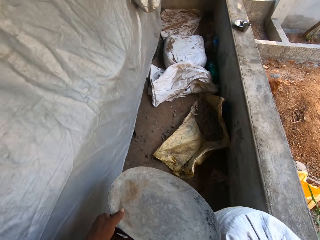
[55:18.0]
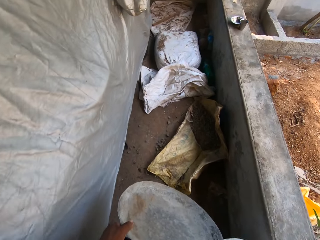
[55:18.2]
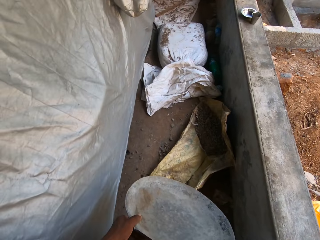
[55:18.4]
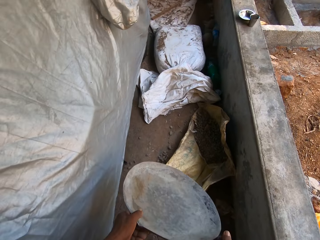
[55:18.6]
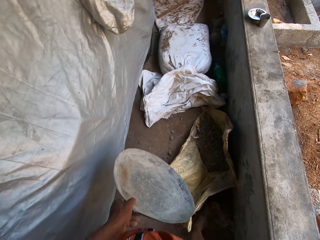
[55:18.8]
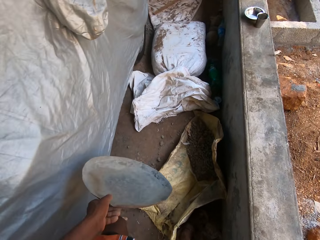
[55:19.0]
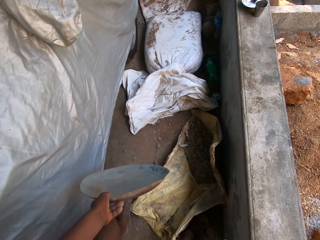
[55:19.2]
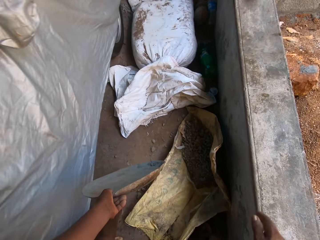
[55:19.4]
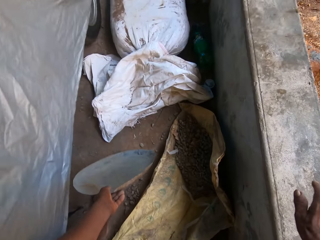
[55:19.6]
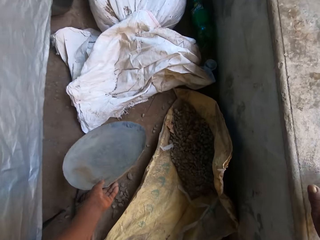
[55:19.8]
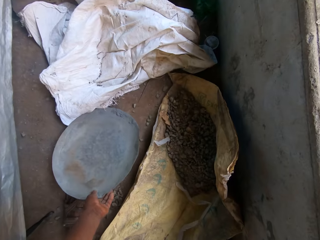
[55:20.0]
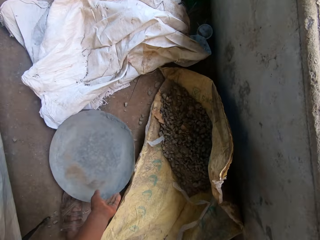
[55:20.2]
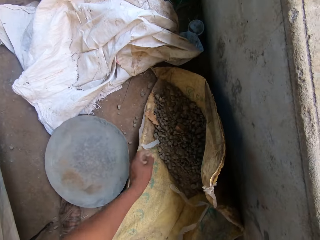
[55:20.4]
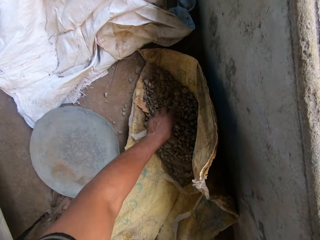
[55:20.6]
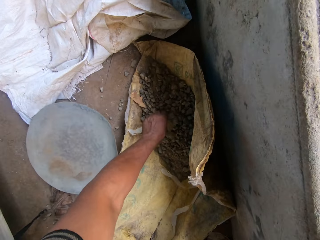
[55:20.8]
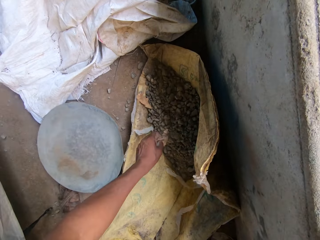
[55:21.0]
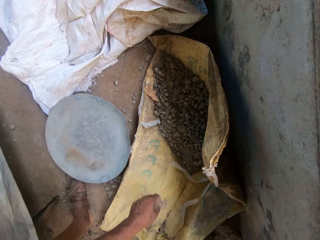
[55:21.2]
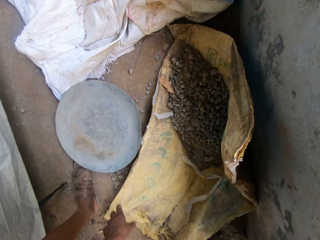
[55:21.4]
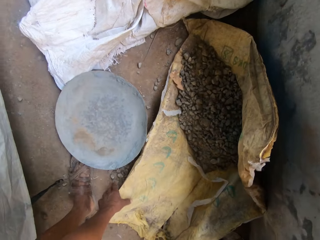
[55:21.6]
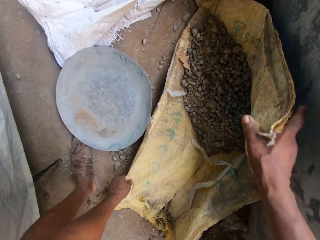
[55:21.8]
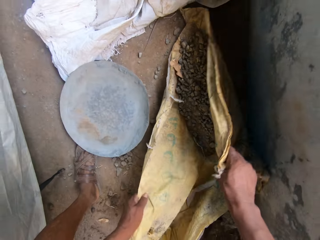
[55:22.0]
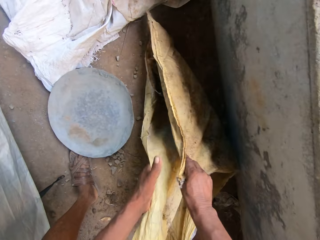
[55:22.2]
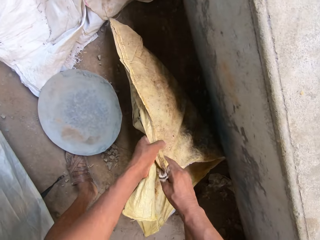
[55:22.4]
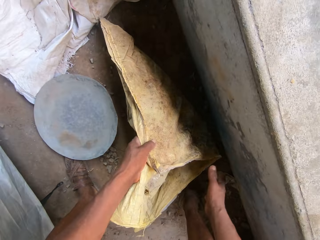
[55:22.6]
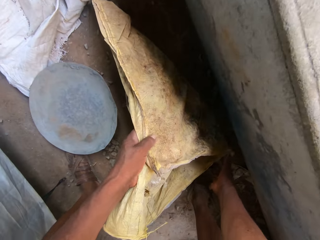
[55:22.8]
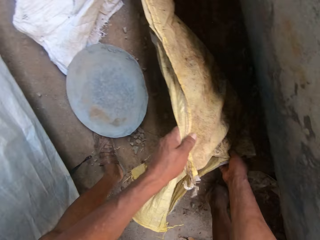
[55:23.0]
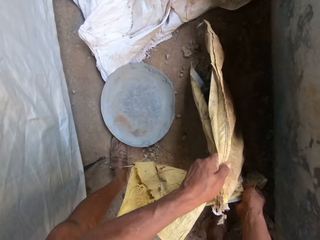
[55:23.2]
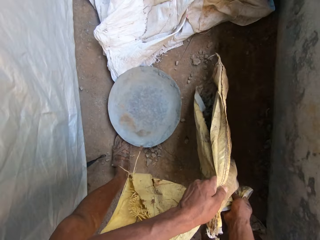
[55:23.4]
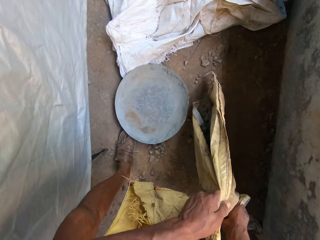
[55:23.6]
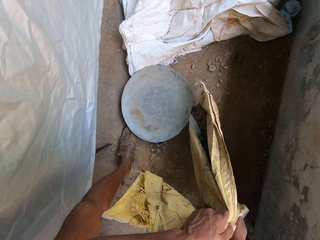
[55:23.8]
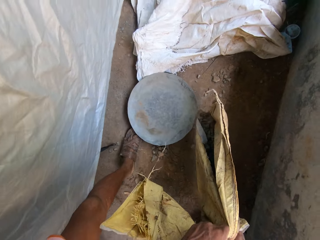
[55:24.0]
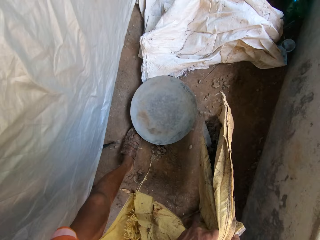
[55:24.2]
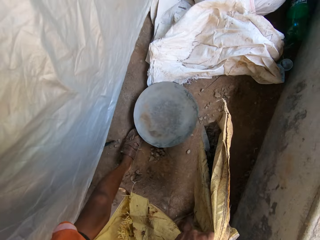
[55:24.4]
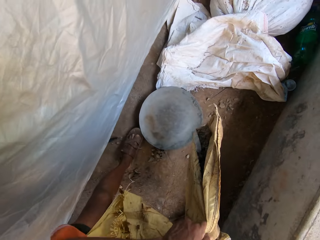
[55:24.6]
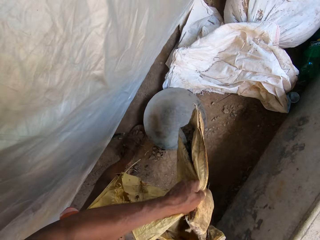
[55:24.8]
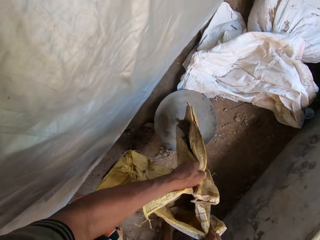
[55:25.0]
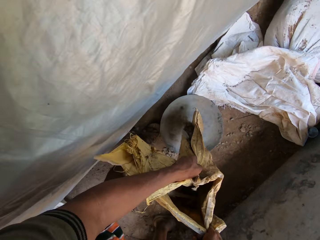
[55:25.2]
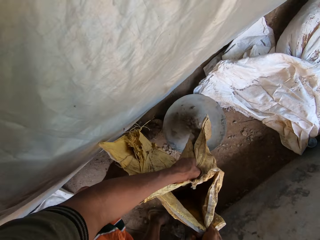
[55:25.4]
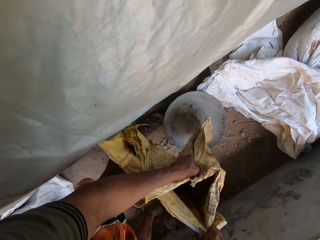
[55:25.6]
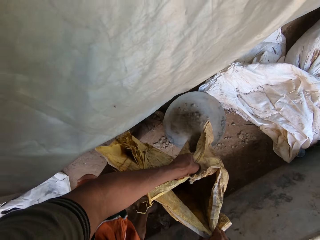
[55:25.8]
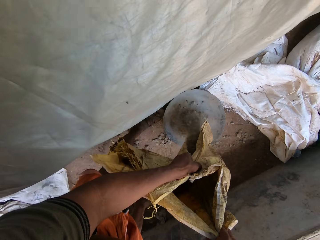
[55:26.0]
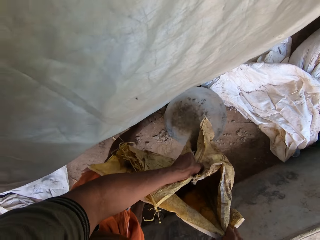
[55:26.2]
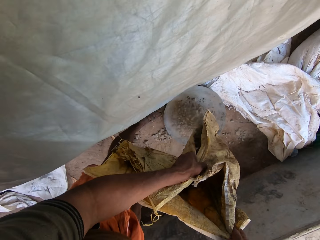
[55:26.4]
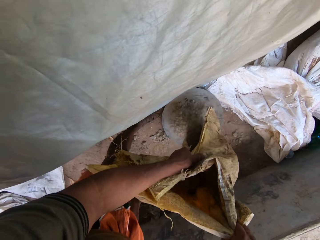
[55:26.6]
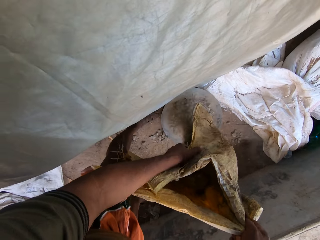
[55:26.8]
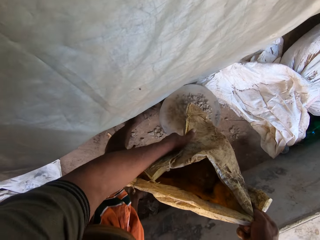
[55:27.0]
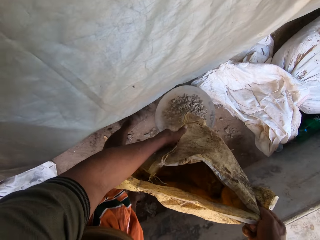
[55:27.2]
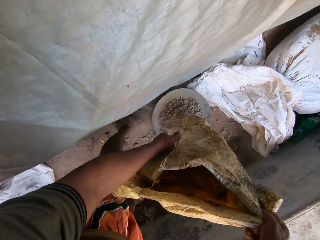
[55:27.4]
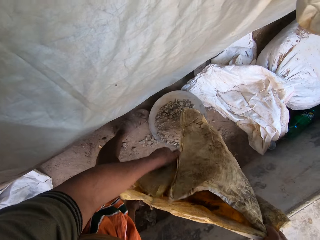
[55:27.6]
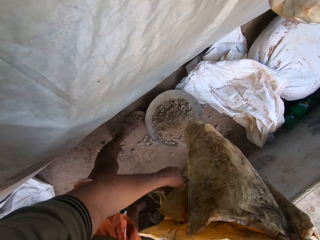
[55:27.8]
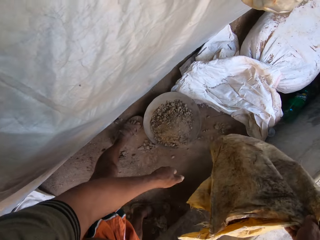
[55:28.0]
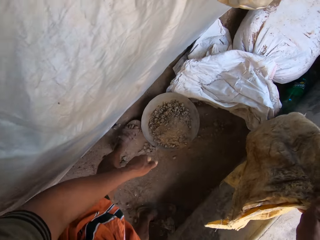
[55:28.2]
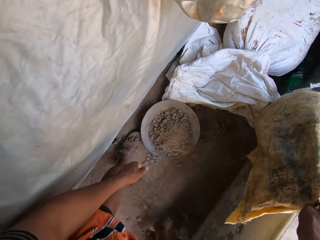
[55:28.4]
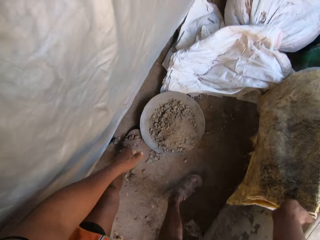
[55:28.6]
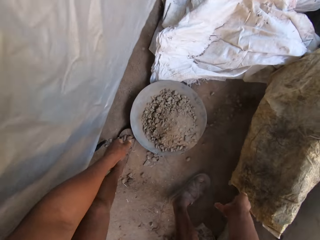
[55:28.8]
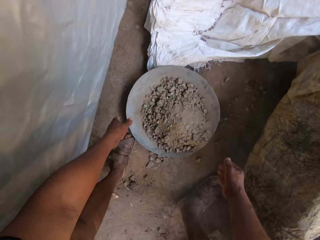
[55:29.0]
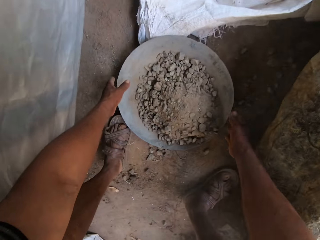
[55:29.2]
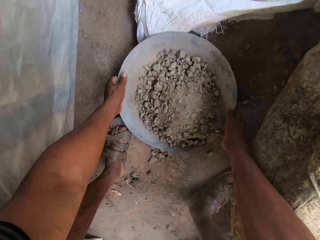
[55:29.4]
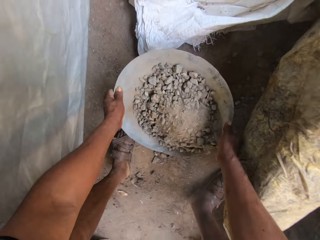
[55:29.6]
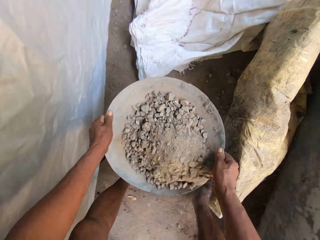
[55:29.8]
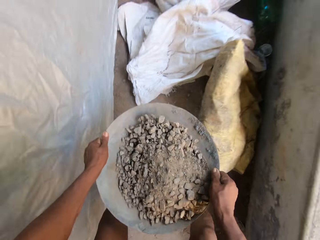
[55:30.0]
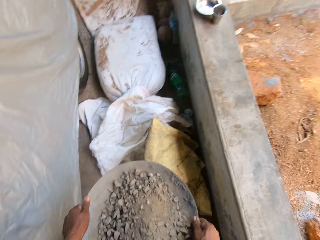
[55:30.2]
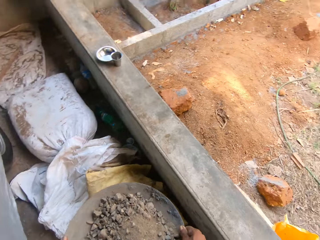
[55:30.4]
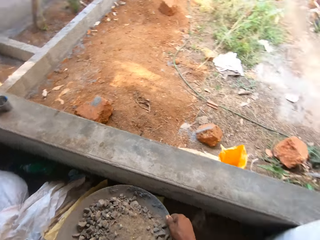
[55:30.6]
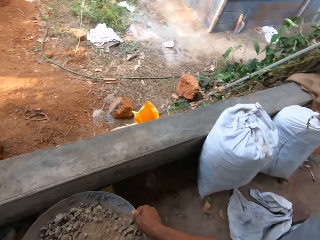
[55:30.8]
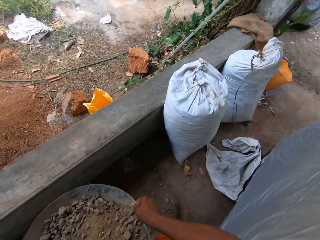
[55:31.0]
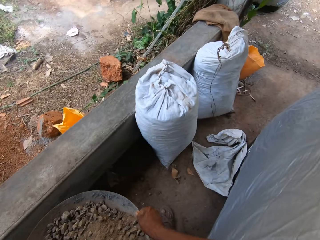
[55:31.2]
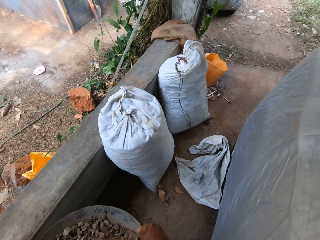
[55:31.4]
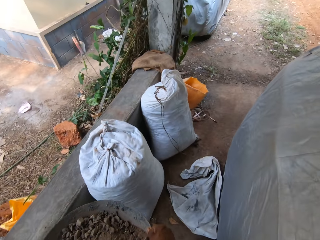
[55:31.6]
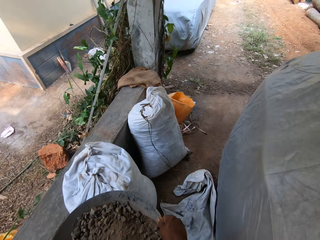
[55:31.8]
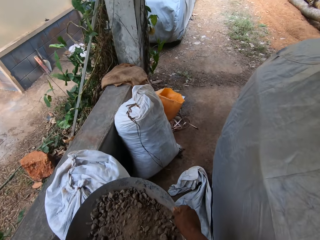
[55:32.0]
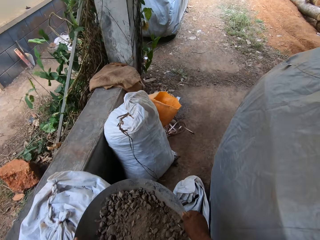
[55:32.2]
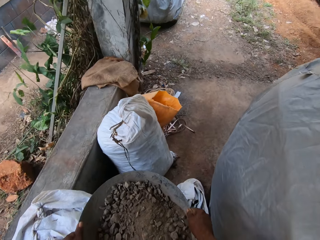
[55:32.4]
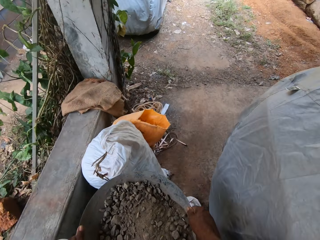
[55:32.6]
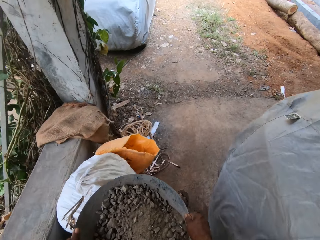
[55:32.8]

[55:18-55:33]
The camera wearer drops the head pan on the ground with his left hand. He picks dead leaves off the pile of granite stones on the sack with his left hand. He holds the ends of the sack with both hands. He lifts the sack with both hands. He carries the sack of ballast with both hands. He pours the pile of granite stones on the sack into the head pan with both hands. He drops the sack in the corner with his right hand. He picks up the head pan with both hands. He carries the head pan with both hands.

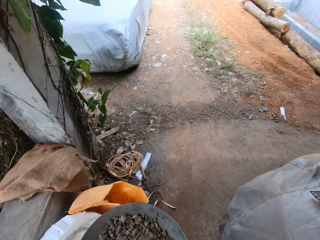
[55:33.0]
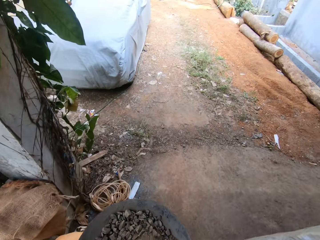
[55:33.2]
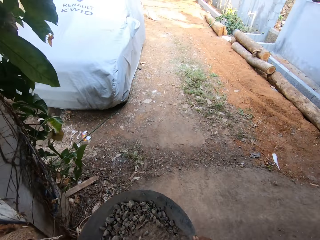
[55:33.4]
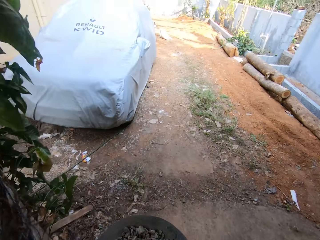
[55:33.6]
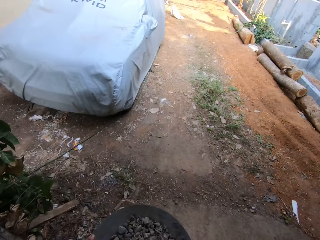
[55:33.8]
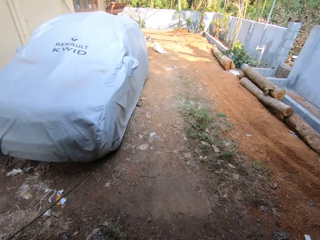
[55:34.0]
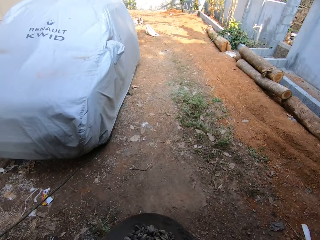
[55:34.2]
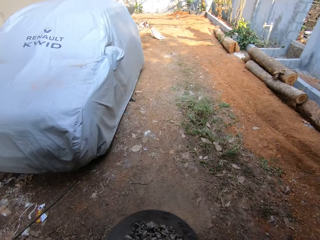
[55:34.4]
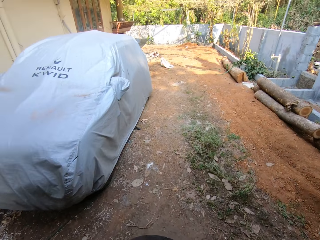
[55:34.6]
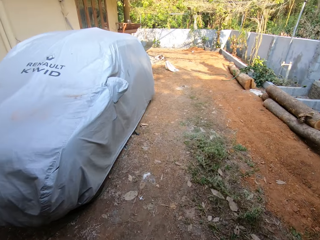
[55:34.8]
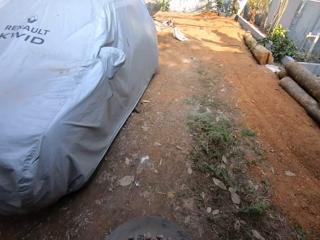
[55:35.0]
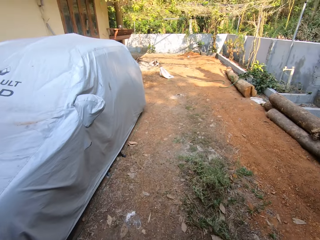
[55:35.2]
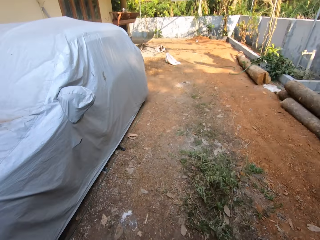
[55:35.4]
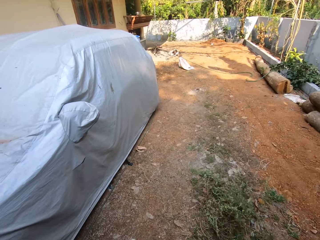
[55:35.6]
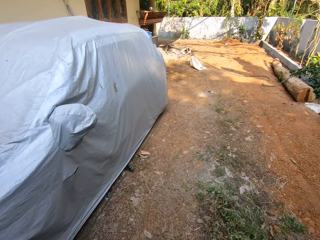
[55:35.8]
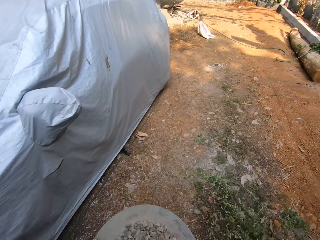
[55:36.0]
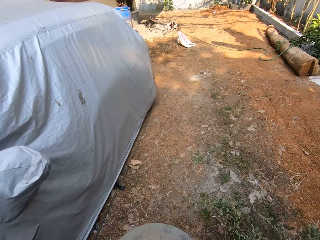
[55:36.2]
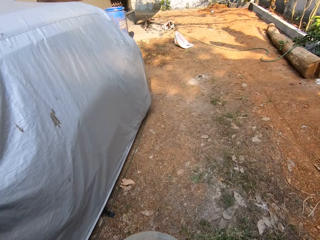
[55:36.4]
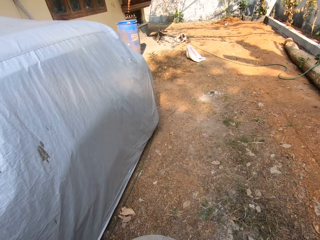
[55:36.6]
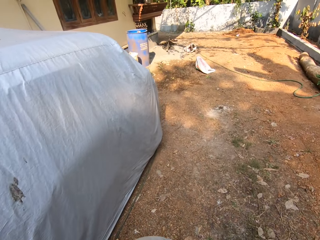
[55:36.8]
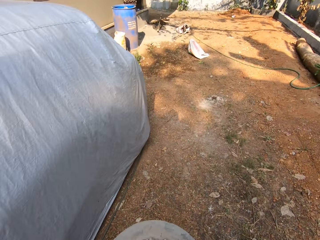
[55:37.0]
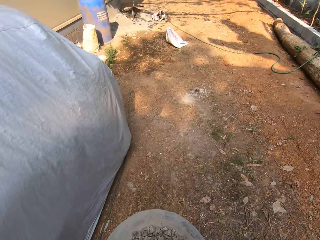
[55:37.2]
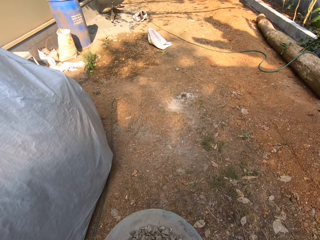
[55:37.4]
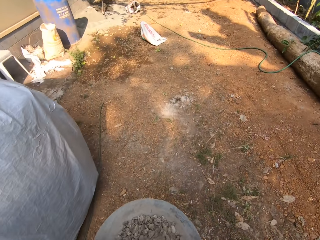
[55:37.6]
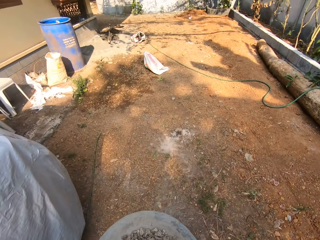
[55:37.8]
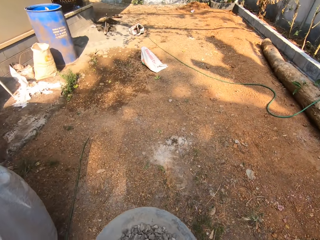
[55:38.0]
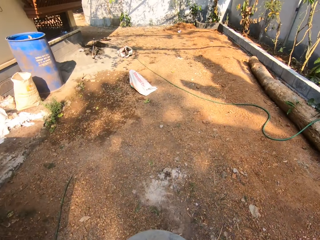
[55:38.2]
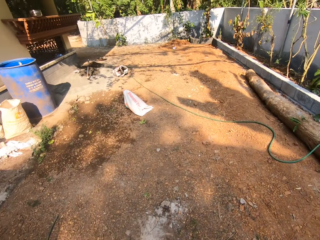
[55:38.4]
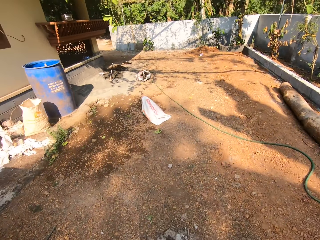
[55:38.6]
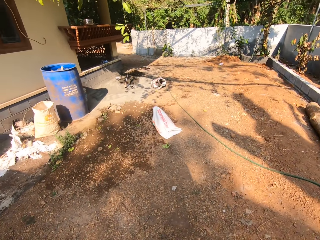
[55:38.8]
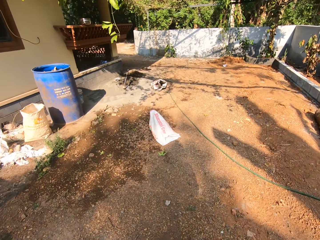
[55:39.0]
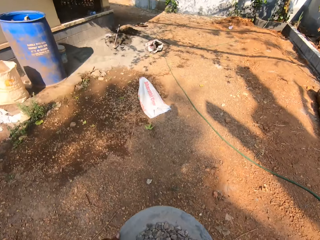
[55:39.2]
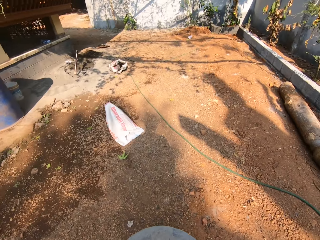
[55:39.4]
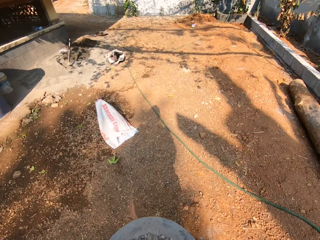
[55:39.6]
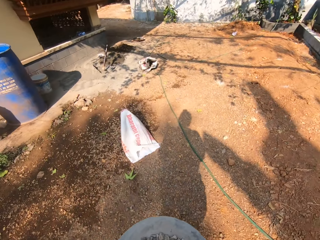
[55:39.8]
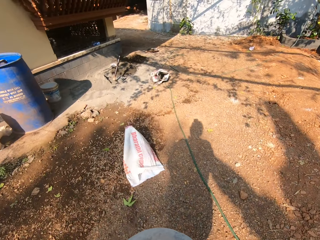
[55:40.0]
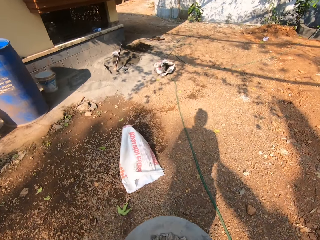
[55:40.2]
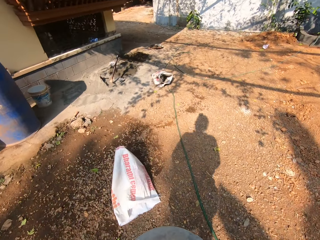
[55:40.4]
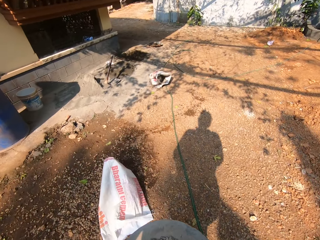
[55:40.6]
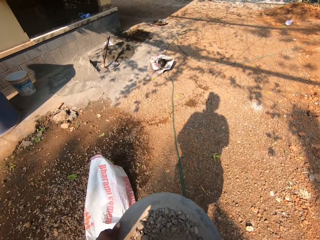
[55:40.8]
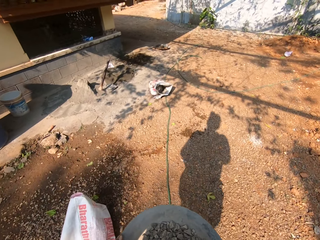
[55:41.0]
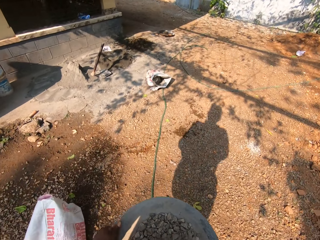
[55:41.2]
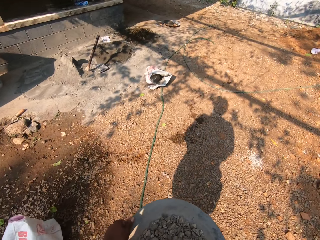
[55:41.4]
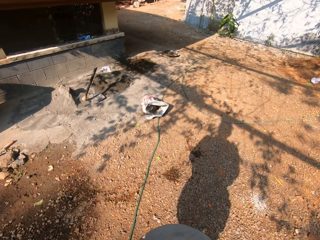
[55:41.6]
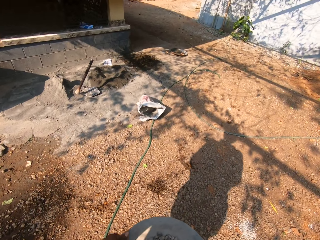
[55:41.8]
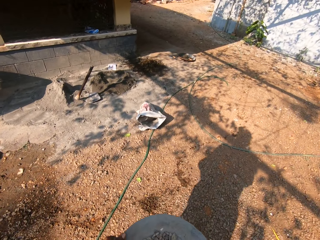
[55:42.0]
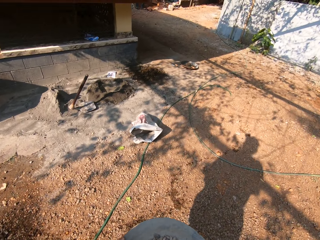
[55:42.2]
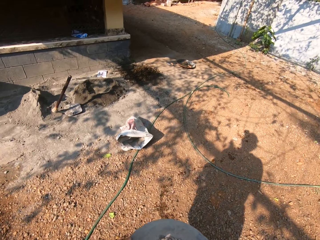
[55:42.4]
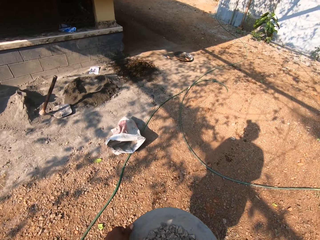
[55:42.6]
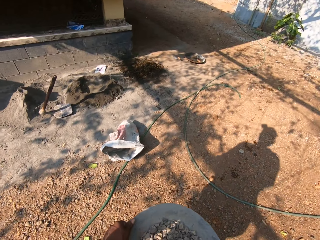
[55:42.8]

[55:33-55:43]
The camera wearer walks.
